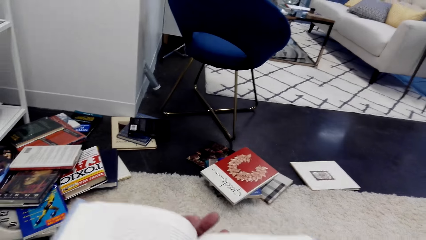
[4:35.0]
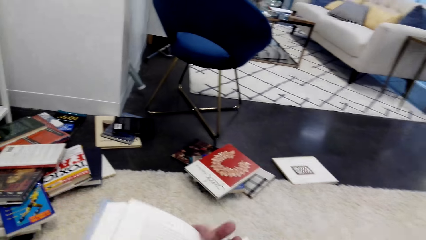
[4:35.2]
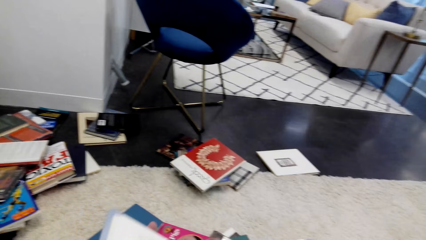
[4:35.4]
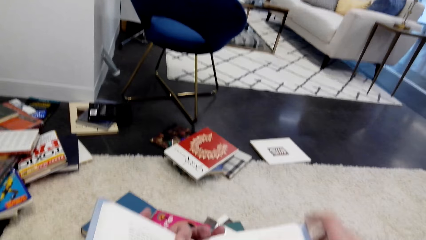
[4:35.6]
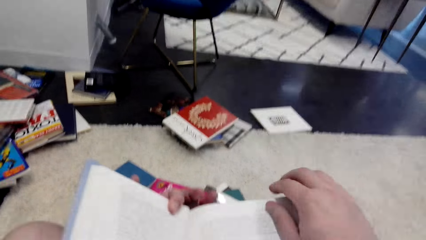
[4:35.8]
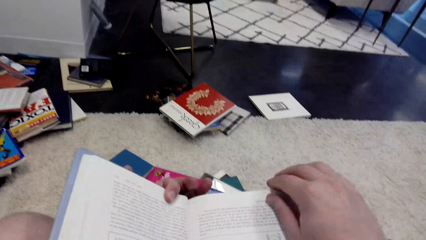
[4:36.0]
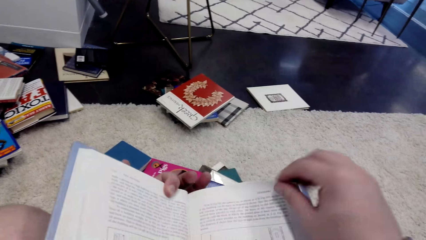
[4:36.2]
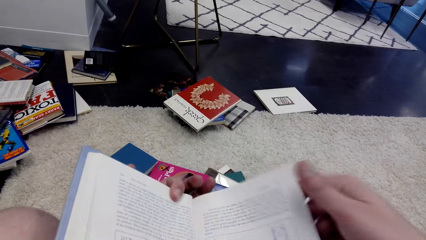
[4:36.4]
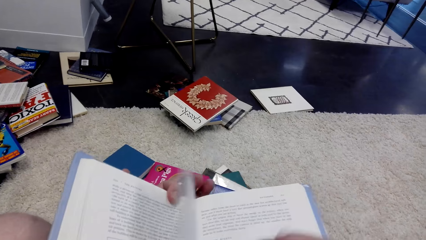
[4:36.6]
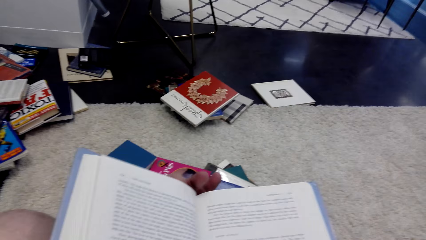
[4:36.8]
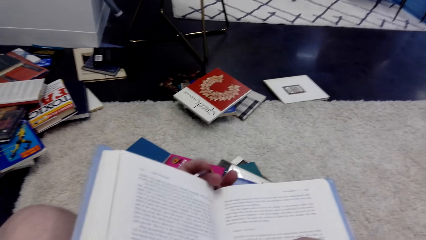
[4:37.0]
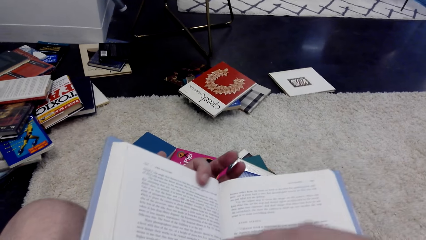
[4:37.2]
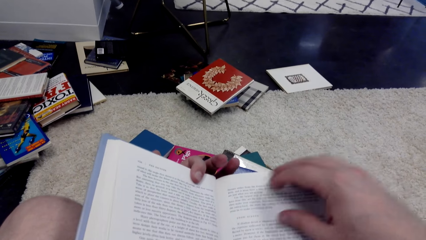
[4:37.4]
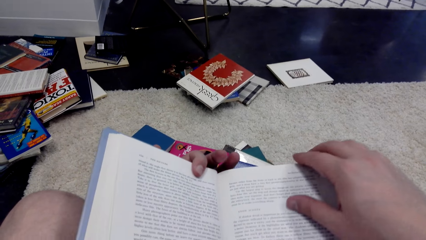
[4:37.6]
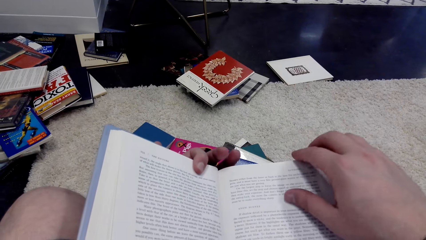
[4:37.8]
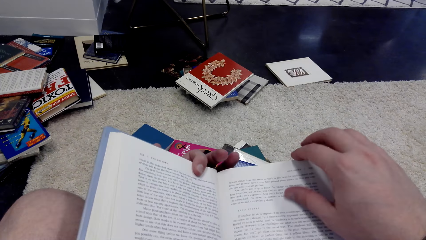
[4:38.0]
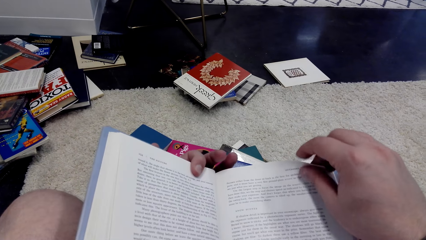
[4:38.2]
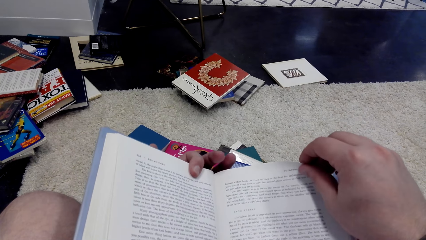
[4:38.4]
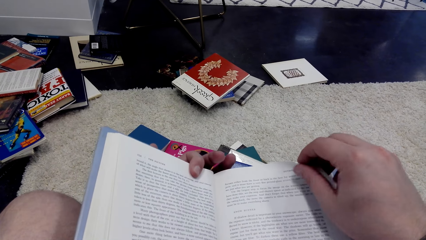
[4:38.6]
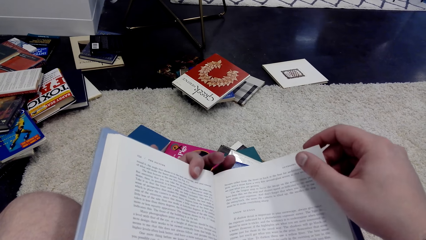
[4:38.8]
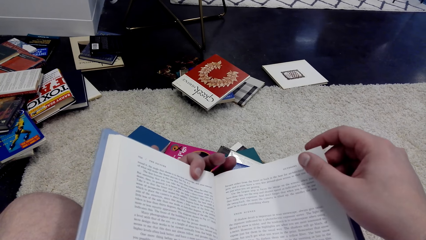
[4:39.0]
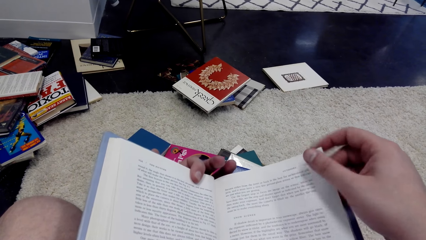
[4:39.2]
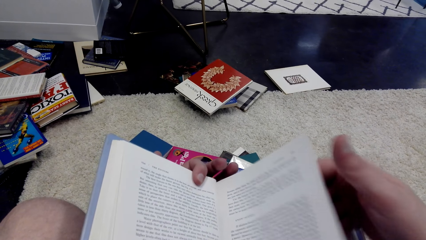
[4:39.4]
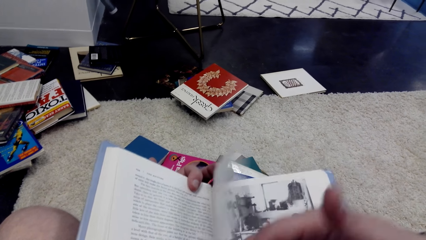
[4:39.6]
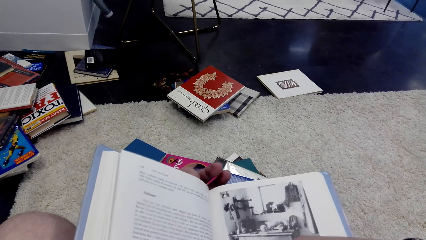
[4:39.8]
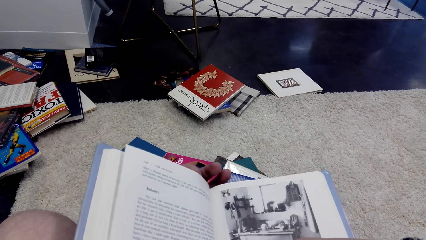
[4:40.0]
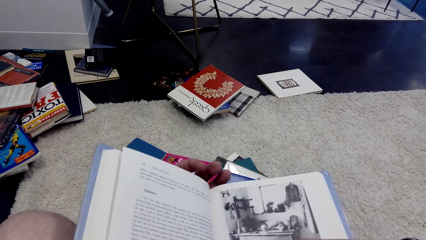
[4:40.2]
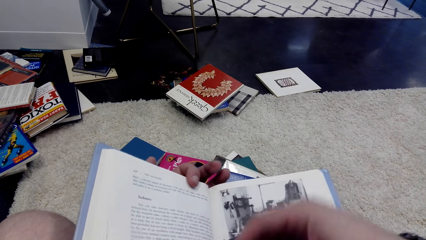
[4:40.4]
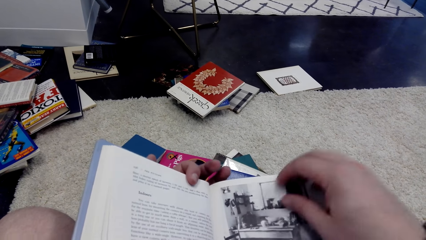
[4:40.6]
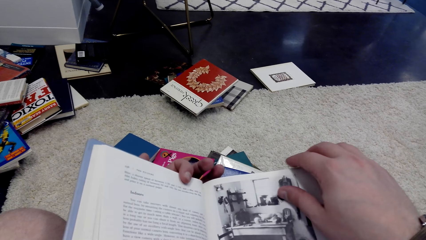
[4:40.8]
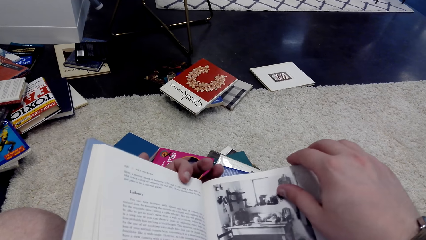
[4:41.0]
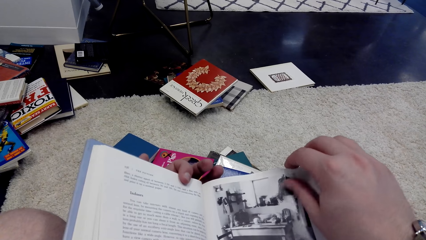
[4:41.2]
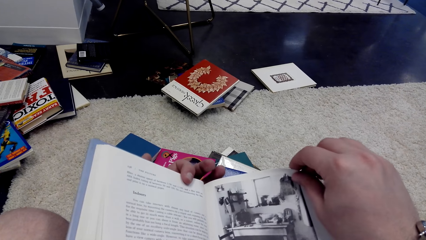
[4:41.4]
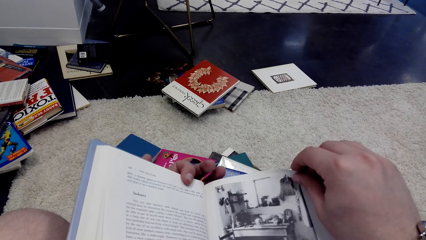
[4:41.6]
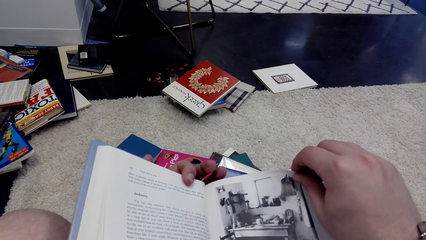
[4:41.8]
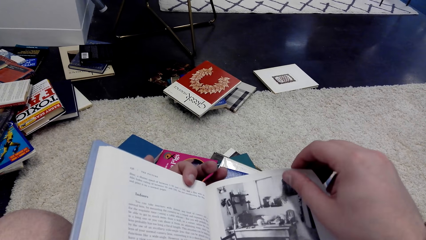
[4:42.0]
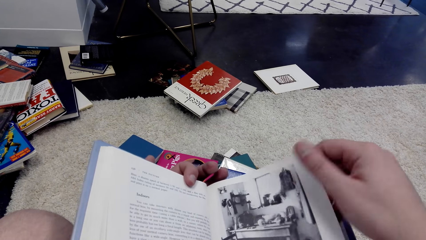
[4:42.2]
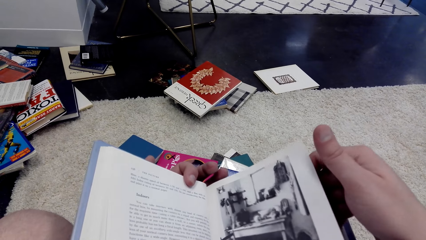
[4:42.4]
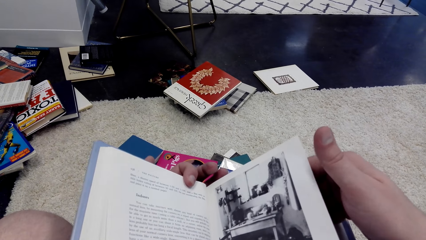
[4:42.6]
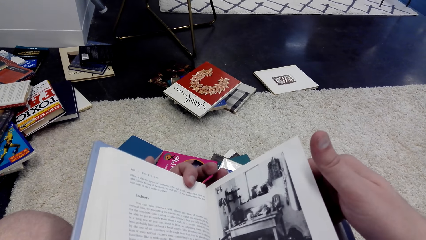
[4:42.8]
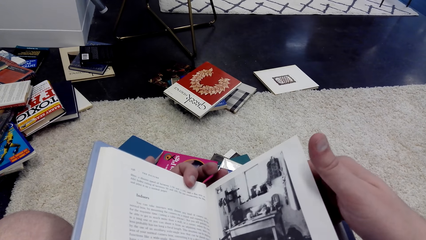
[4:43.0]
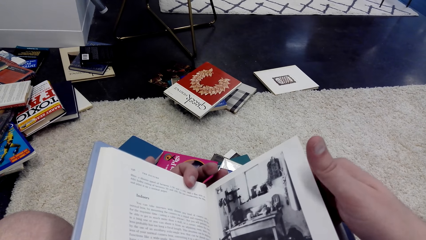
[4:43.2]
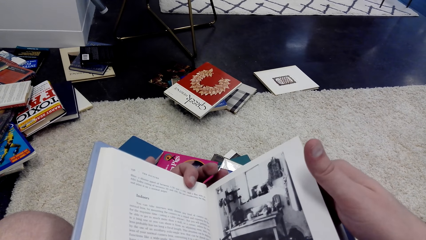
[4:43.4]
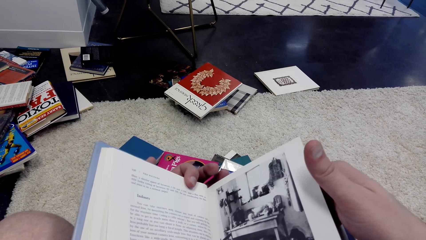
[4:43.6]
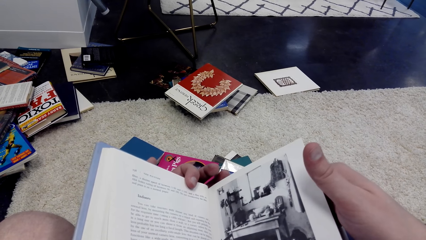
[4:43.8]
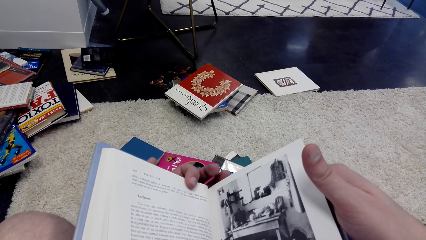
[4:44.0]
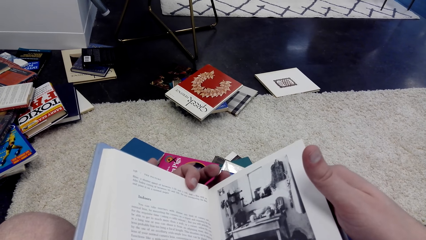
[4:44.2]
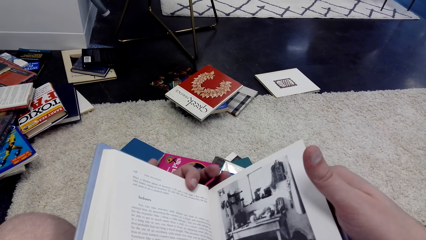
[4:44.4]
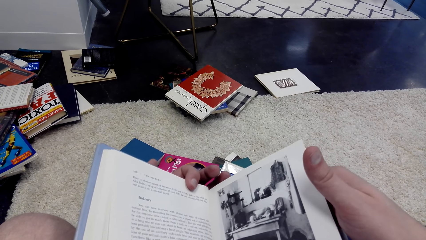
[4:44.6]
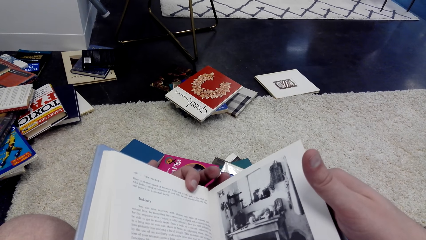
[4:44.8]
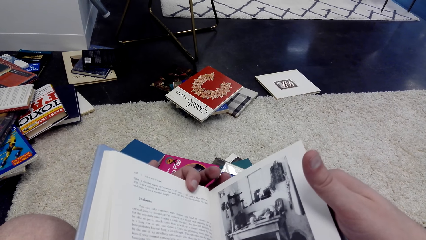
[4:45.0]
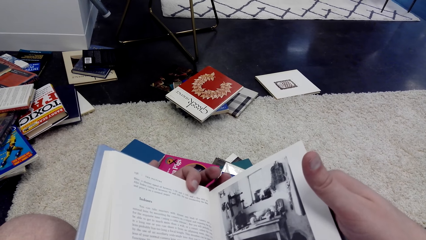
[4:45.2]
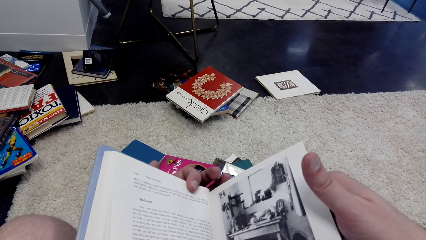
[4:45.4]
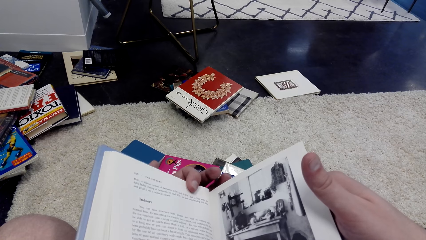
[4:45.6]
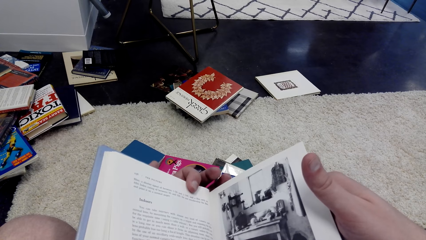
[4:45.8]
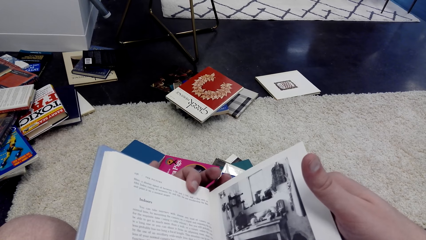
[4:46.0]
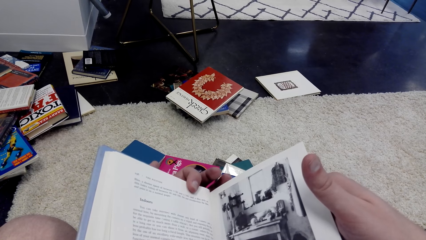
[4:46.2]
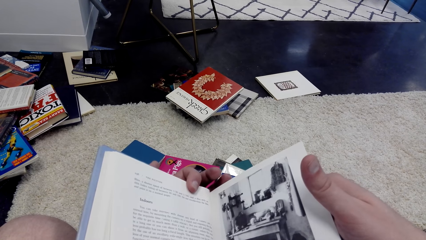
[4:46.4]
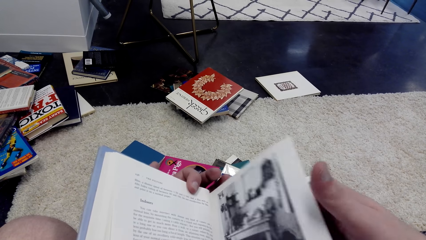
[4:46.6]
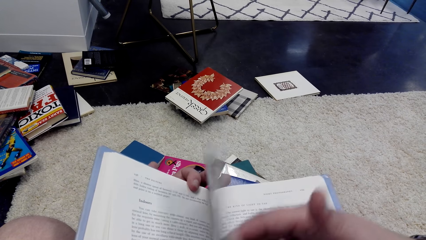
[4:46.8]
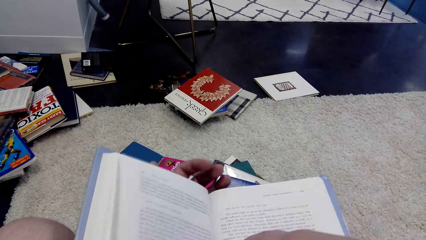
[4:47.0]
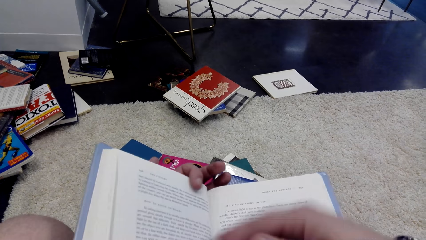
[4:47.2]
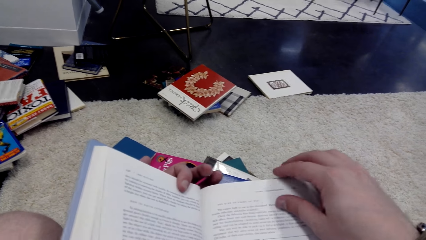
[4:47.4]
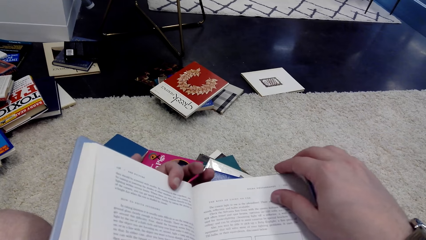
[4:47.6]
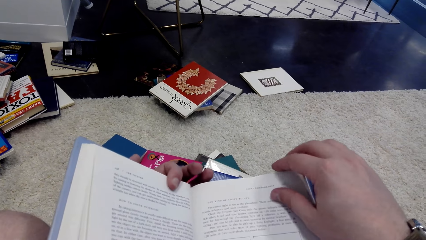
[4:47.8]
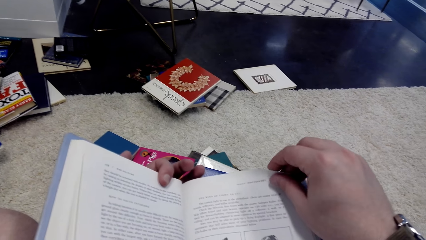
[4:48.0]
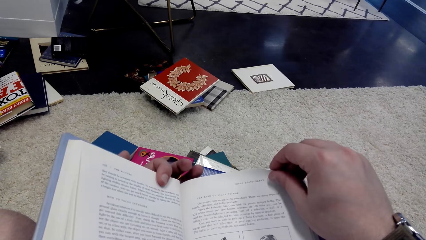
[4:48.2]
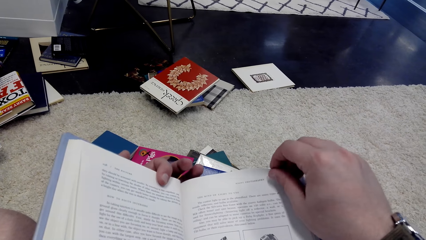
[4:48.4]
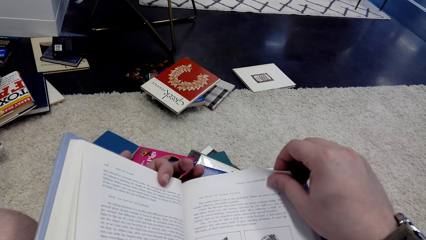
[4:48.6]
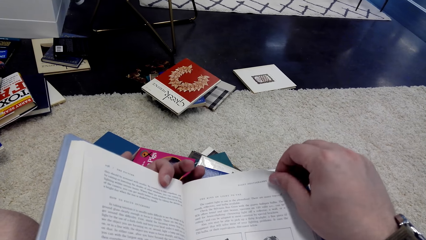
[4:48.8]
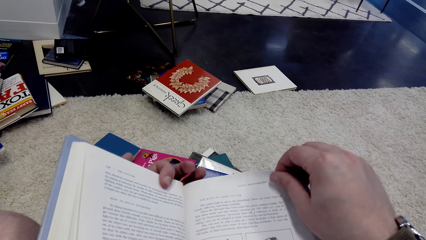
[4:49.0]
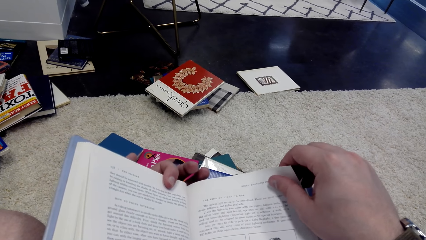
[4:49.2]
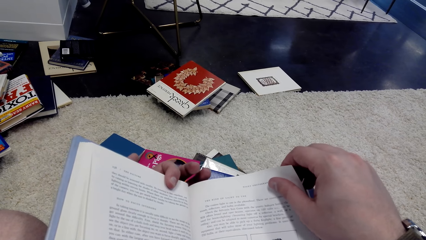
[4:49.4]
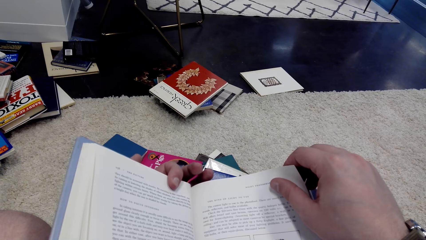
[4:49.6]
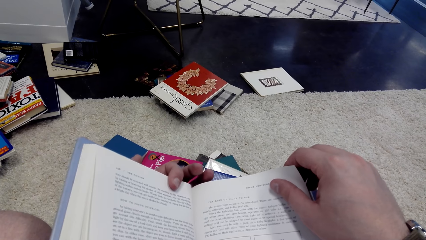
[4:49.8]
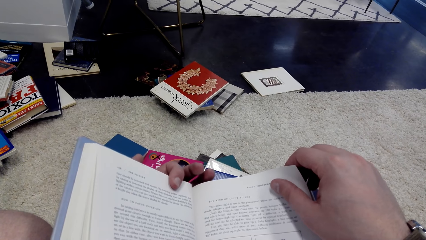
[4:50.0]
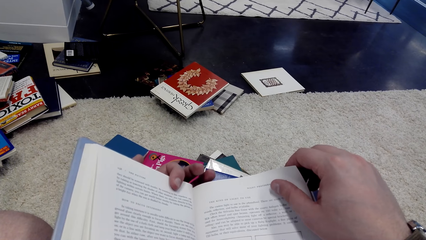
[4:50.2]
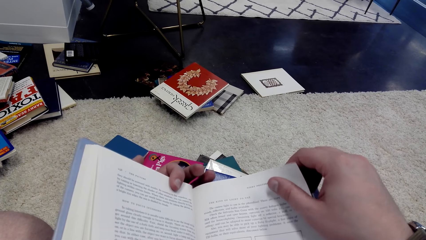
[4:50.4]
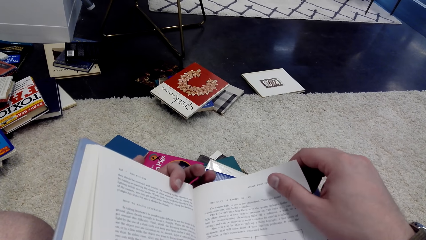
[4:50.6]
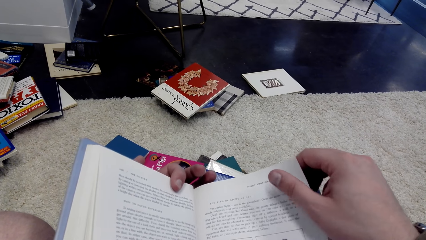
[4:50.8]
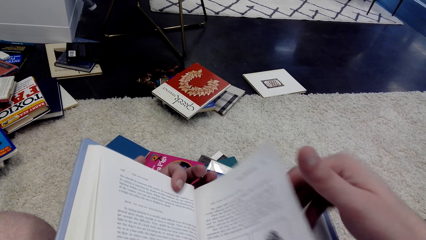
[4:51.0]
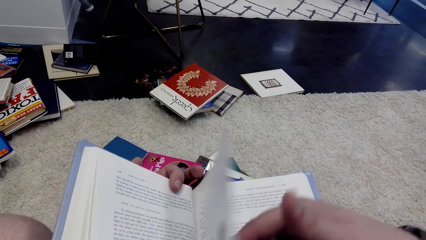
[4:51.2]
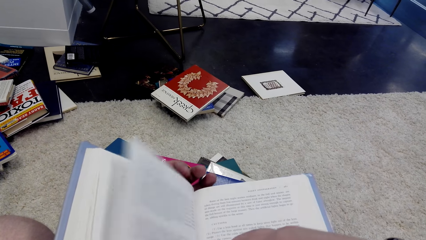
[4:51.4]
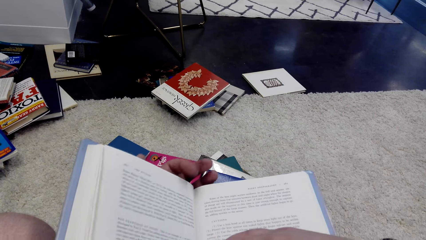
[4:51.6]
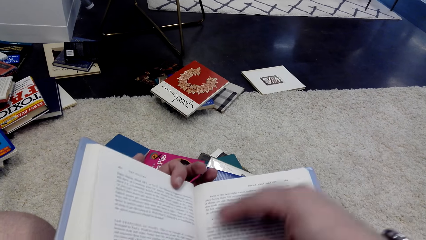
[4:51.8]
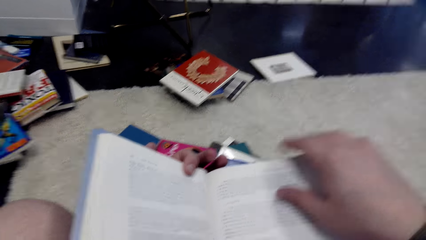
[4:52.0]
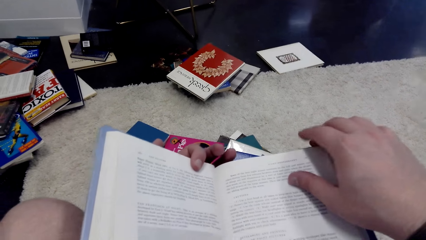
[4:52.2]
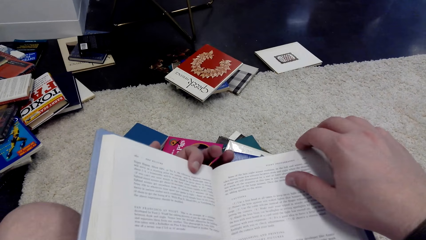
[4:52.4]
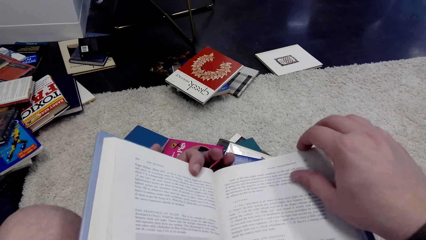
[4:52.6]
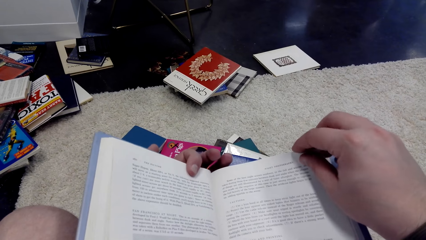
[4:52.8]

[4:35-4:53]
The camera wearer opens the page repeatedly. They turn the page. They read the book. They turn the page.
